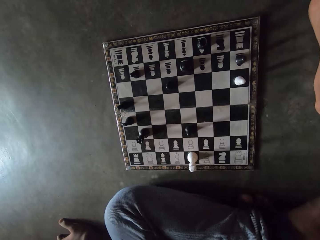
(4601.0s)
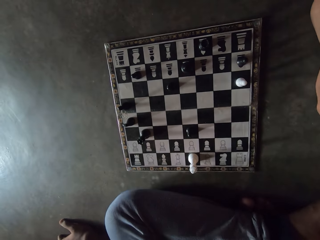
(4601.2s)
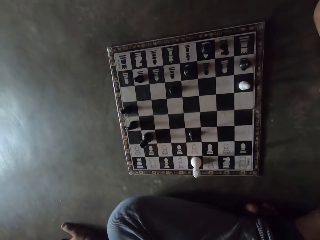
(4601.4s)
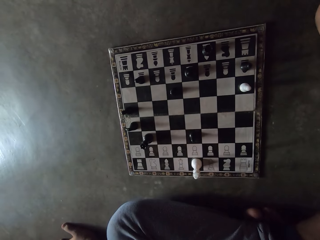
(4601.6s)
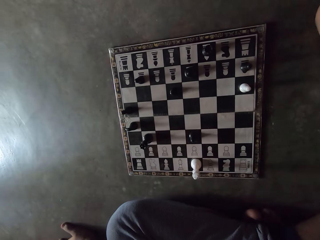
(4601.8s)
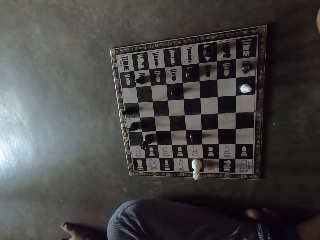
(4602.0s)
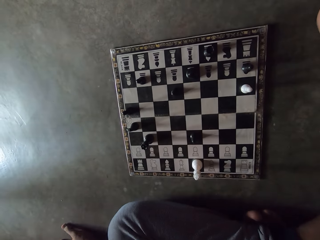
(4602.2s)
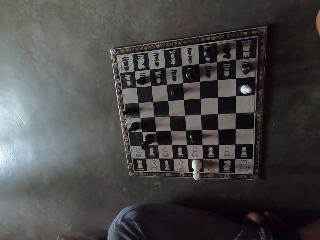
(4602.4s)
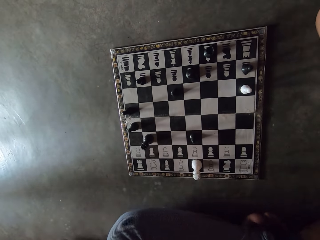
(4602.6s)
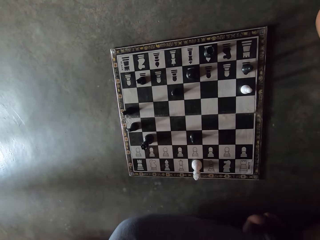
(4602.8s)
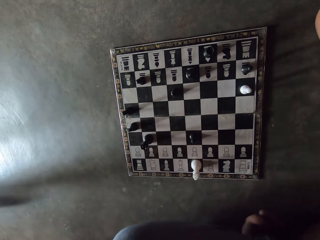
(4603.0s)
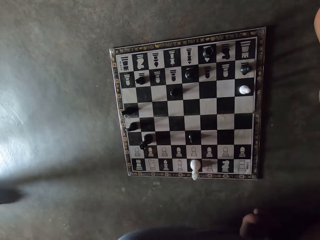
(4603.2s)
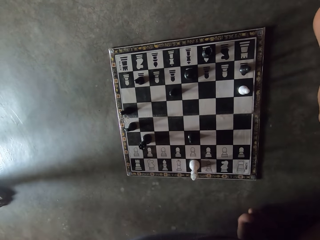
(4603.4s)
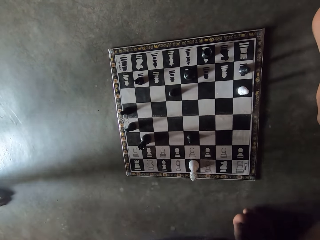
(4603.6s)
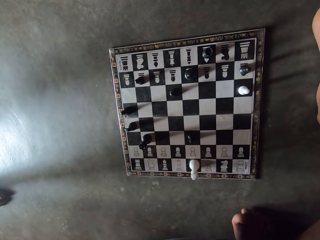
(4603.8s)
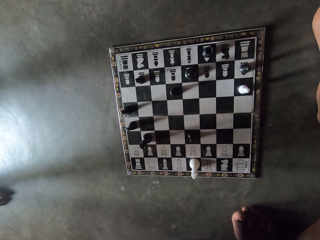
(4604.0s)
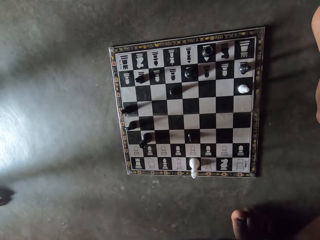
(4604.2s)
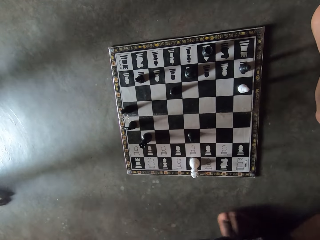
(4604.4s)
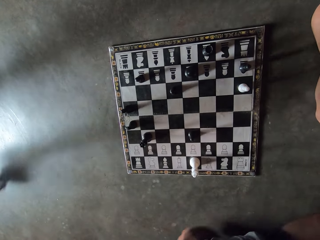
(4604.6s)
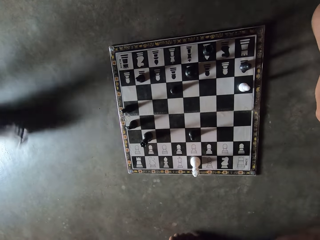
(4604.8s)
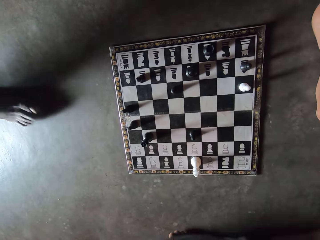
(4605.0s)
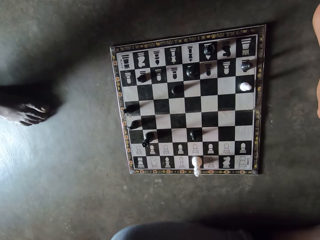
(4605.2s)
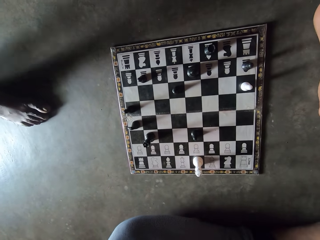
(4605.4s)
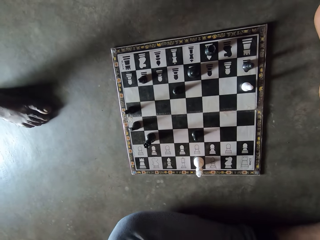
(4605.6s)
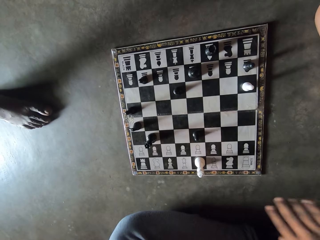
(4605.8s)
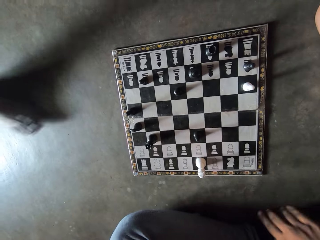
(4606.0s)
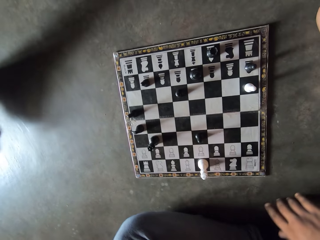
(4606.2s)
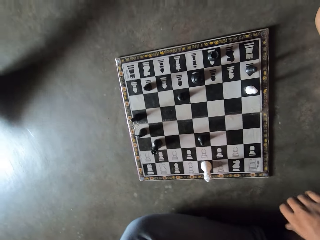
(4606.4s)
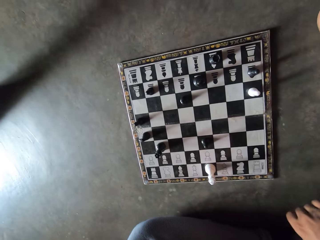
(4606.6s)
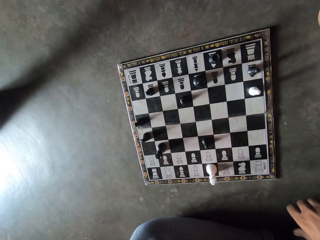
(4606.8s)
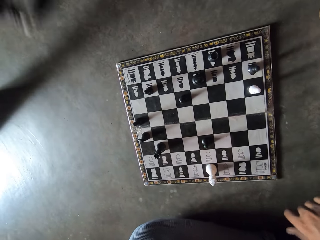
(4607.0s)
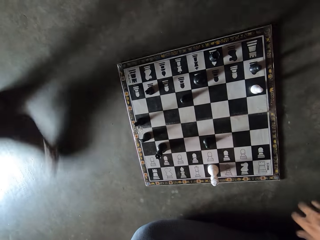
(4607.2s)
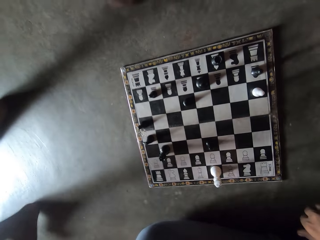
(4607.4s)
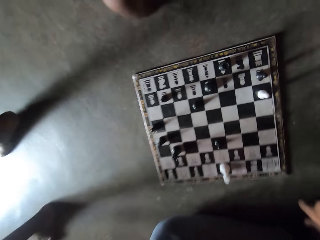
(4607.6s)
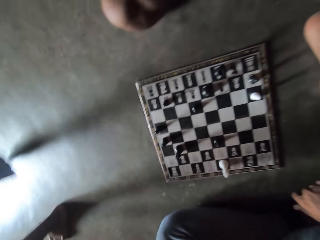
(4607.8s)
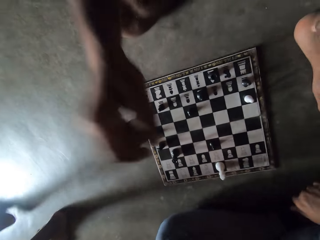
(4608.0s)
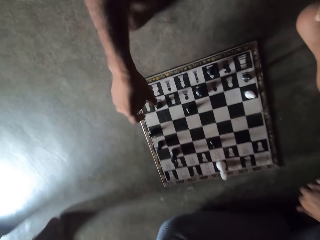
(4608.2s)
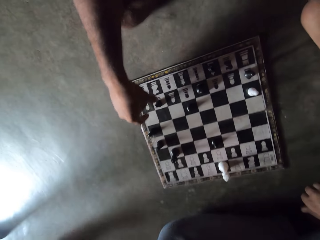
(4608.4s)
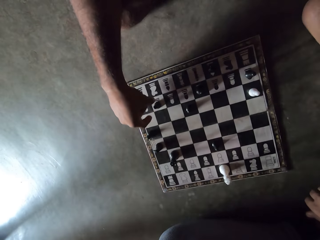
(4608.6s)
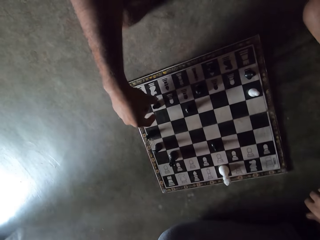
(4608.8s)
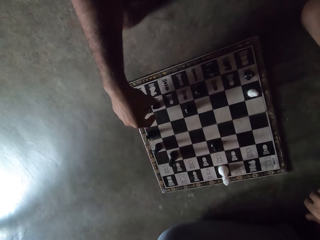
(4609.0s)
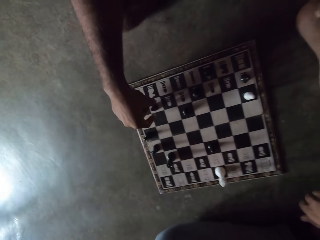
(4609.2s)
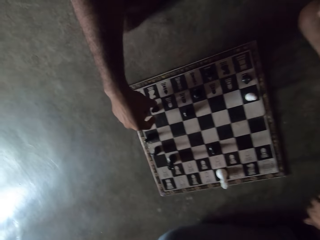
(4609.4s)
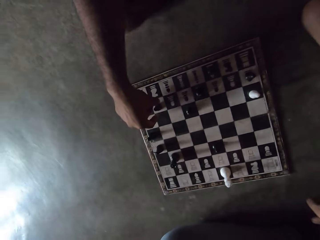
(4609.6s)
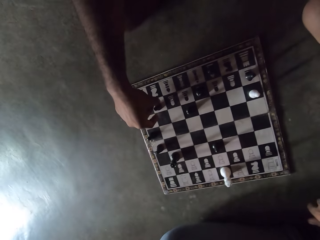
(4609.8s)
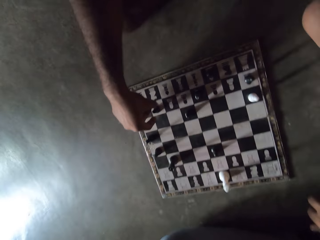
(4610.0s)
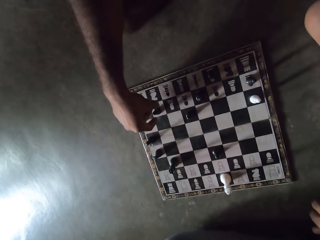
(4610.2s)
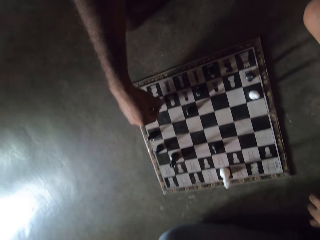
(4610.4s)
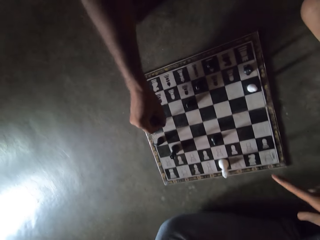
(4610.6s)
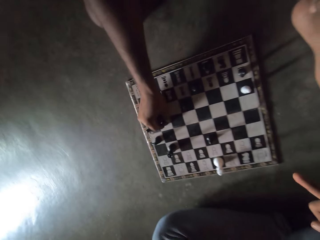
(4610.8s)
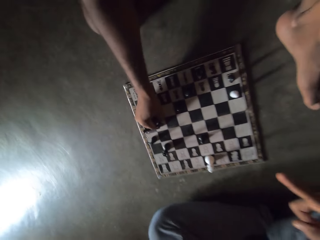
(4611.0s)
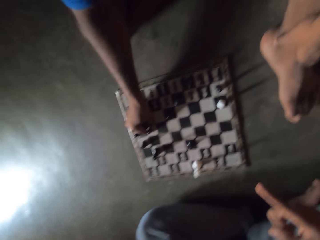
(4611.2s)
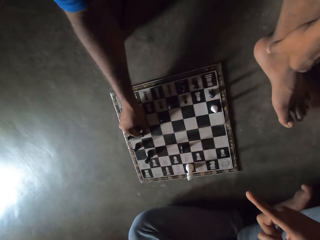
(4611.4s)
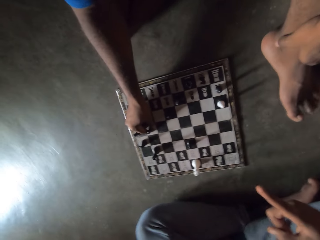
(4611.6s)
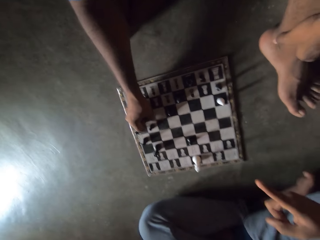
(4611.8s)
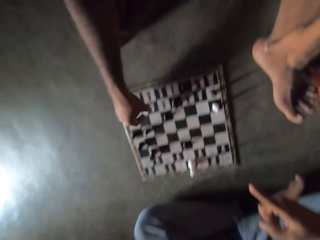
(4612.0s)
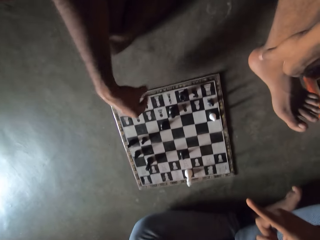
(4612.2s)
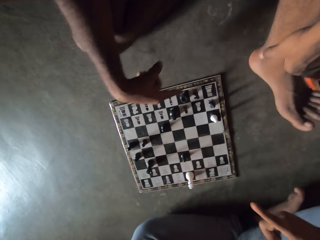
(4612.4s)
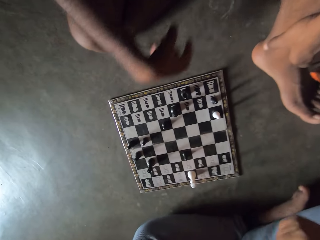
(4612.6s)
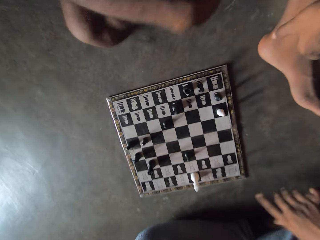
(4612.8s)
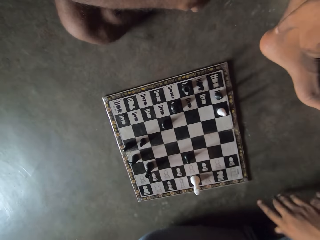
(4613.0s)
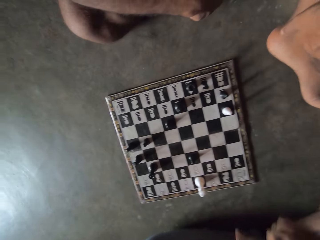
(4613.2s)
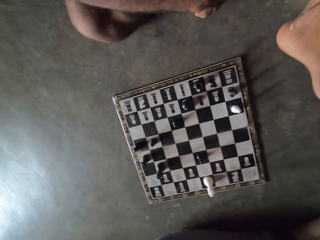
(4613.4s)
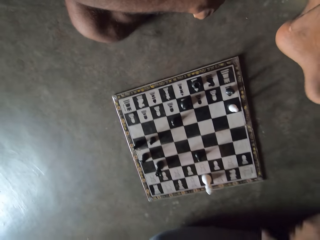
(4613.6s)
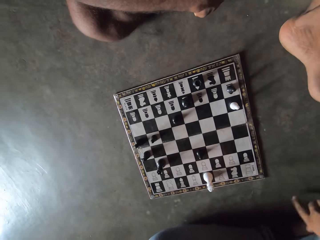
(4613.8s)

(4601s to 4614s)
The camera wearer moves his body. A person moves around the room. The camera wearer moves his fingers. Another person lowers his hand, moves a pawn on the chessboard, and raises his foot. The camera wearer points at the chessboard.

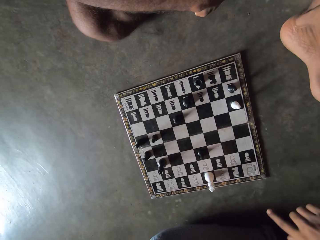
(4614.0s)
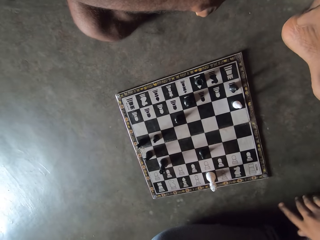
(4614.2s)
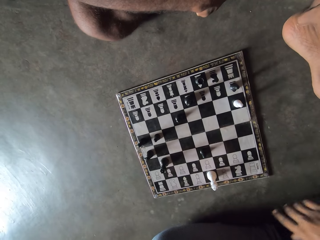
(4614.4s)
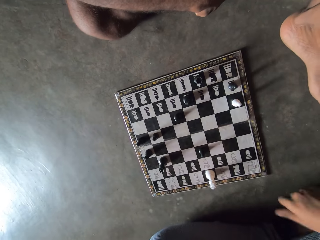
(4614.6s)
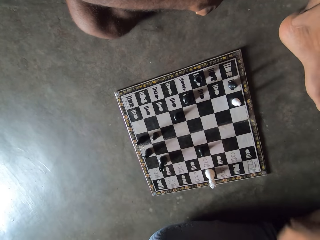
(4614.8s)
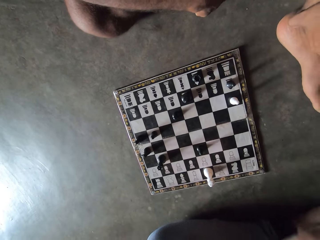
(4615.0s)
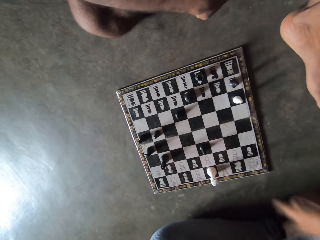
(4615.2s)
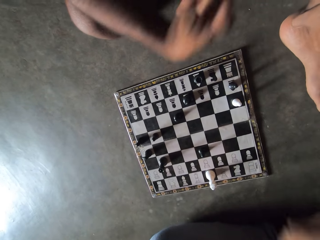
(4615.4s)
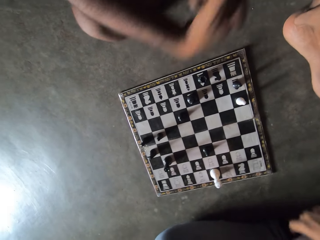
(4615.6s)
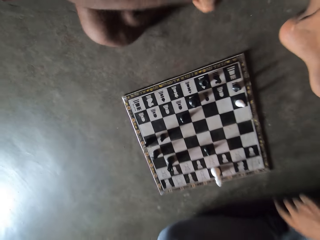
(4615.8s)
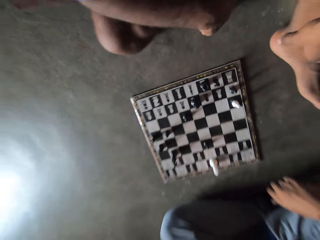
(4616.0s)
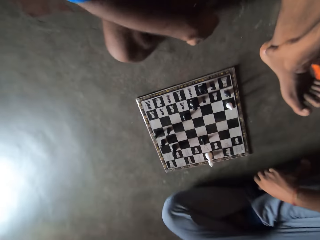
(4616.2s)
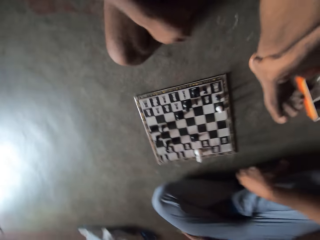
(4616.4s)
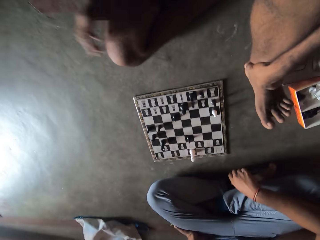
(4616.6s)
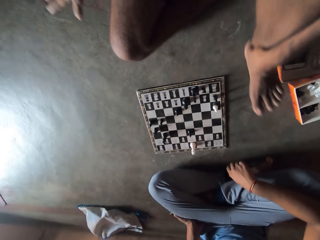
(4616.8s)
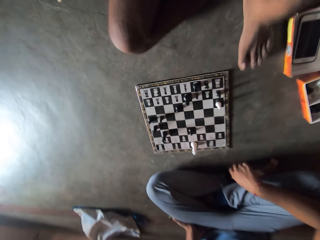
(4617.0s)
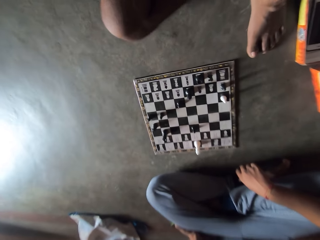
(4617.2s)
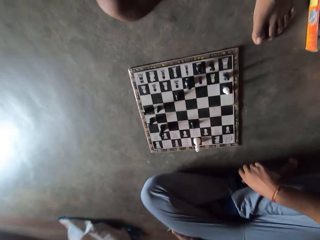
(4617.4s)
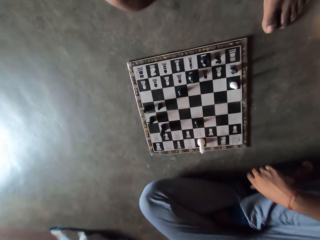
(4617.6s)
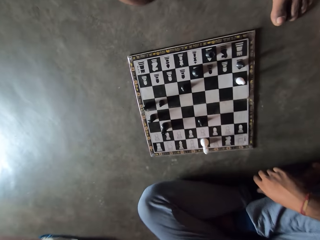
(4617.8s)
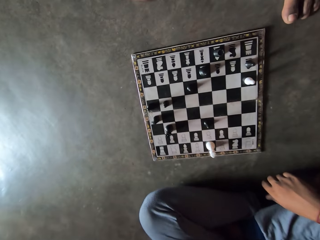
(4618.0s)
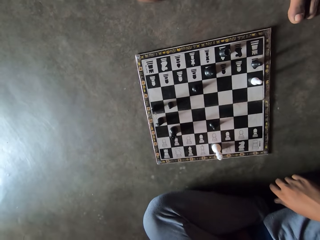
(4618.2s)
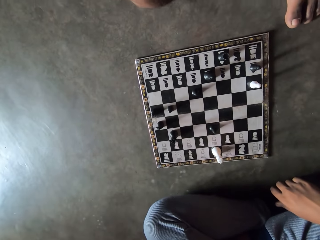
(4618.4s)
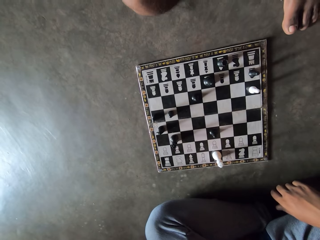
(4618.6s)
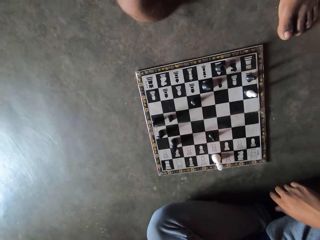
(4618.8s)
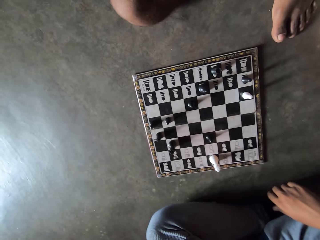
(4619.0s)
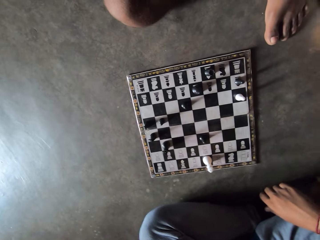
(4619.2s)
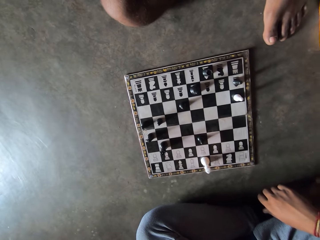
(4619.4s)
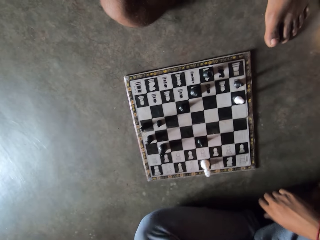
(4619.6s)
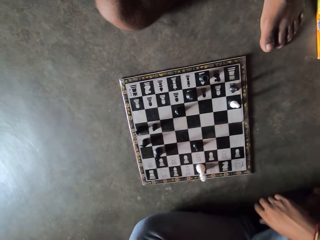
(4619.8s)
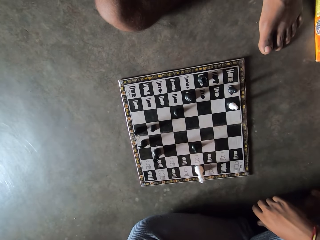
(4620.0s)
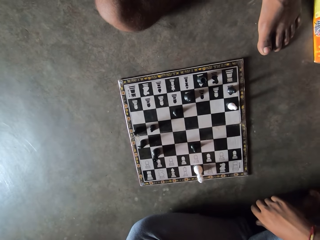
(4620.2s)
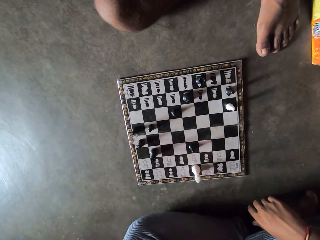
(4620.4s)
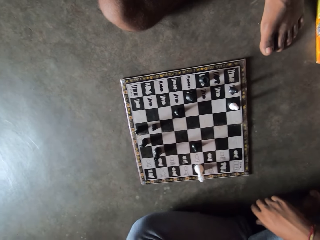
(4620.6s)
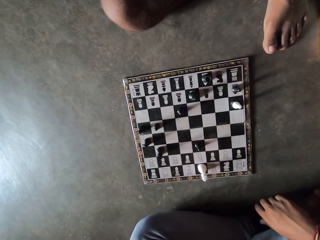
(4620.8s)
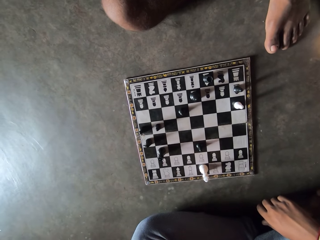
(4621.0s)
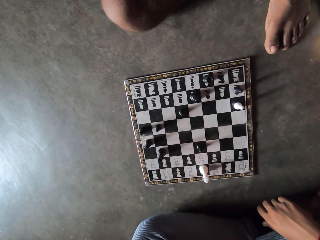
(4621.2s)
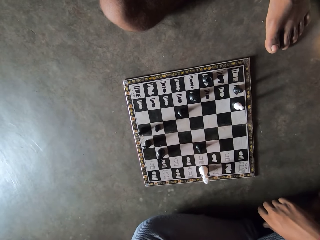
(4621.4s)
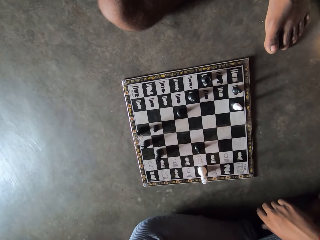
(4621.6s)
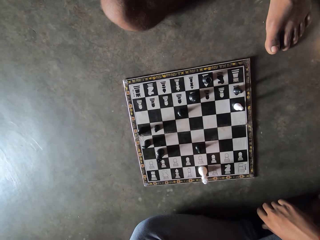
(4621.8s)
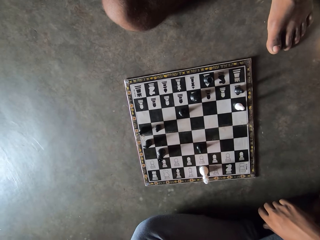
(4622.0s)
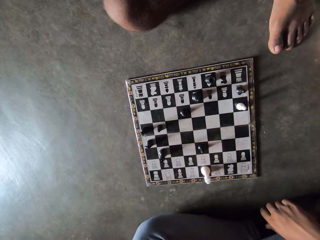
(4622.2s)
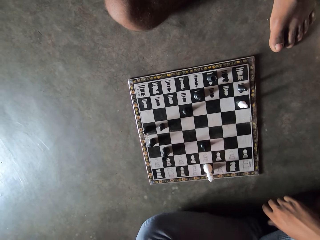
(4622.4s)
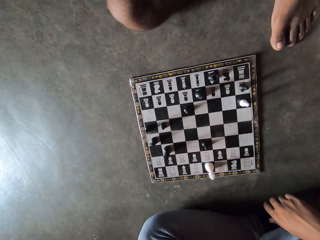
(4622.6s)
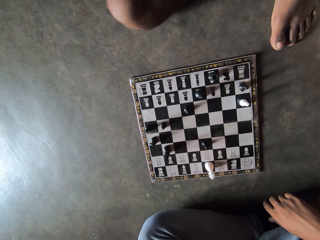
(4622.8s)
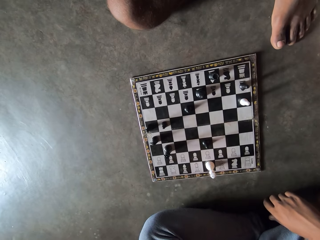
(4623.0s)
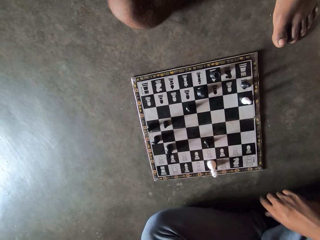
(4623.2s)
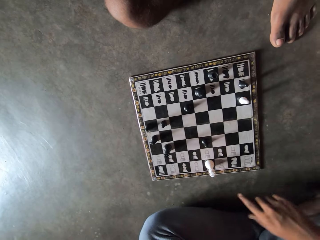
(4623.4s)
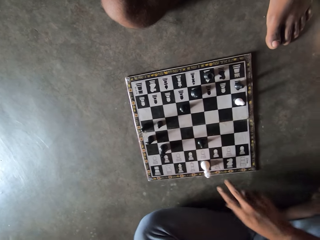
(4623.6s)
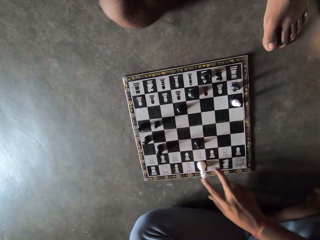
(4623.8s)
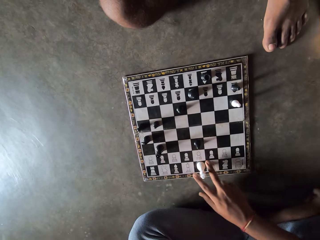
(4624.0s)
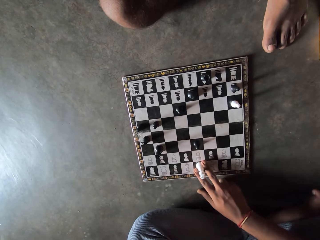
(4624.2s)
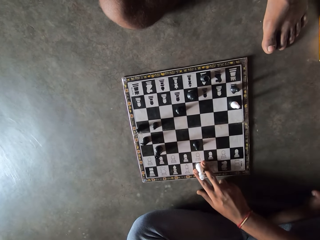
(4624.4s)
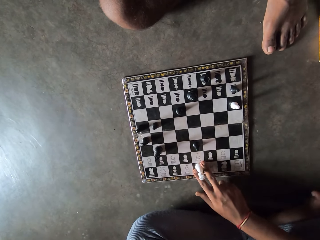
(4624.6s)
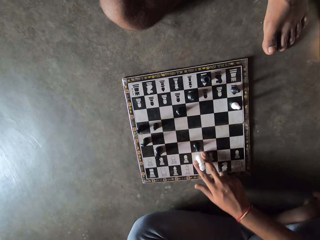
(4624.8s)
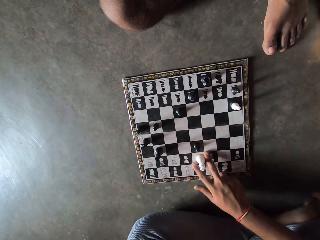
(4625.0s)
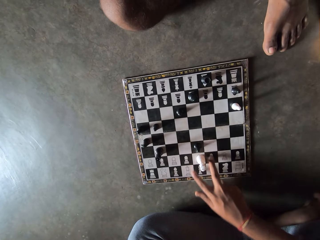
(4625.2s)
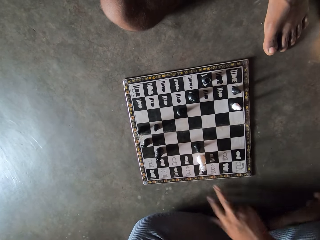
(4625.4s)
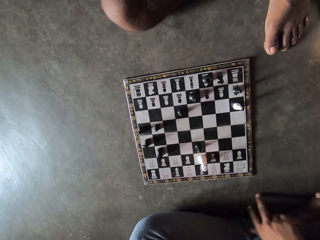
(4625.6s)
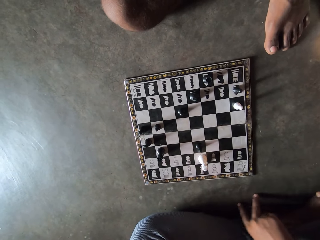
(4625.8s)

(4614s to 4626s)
The camera wearer waves his palm. A person moves his hand, pushes his leg back, and moves his hand back. The camera wearer moves a king forward on the chessboard.
